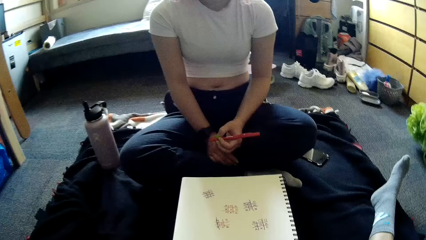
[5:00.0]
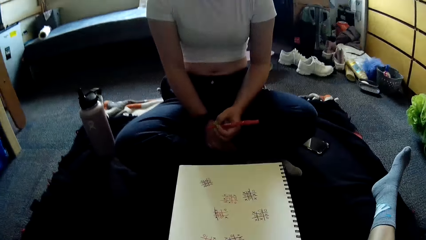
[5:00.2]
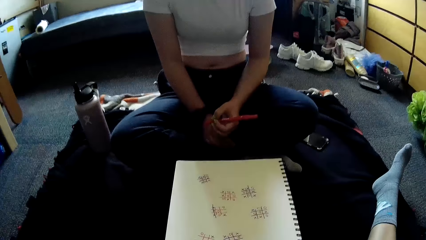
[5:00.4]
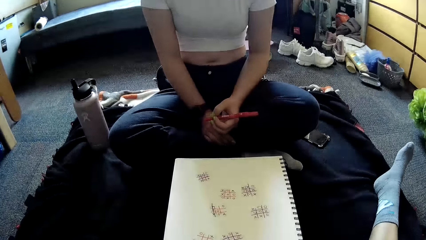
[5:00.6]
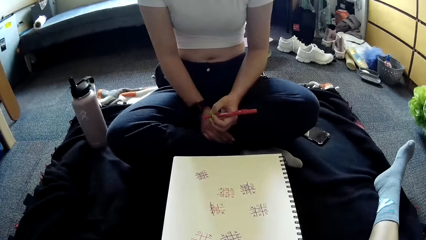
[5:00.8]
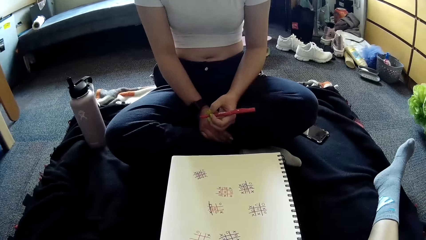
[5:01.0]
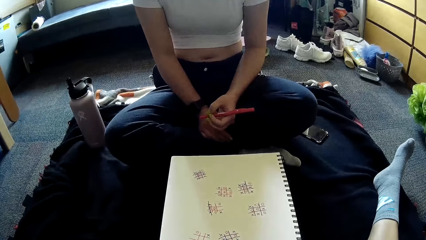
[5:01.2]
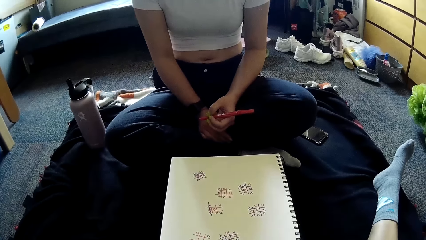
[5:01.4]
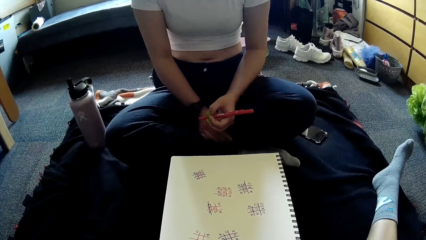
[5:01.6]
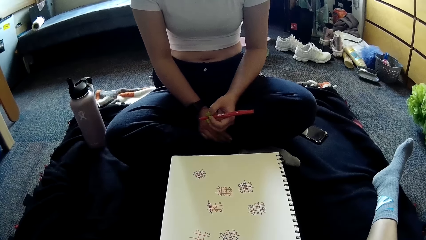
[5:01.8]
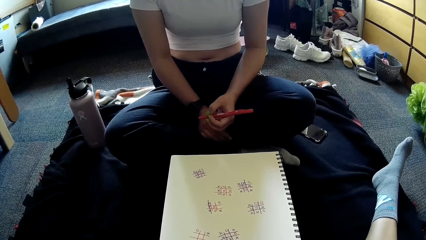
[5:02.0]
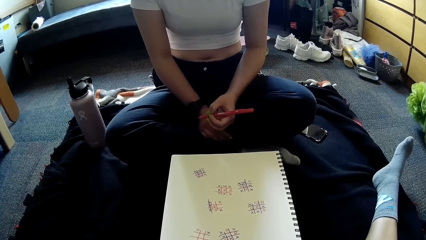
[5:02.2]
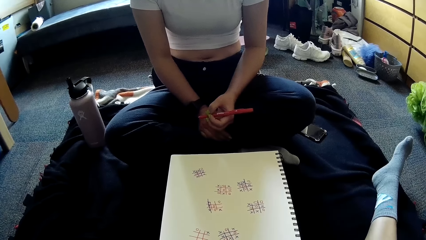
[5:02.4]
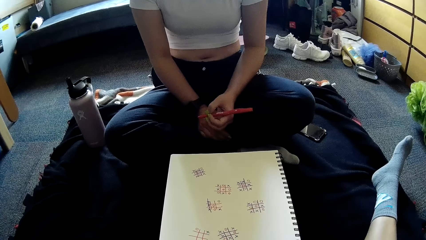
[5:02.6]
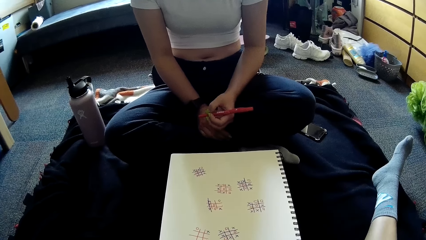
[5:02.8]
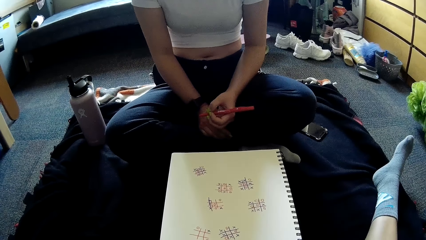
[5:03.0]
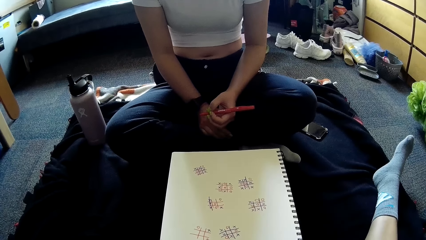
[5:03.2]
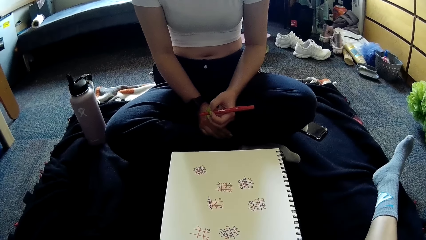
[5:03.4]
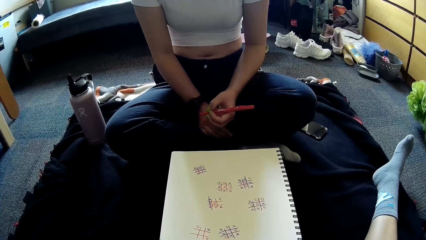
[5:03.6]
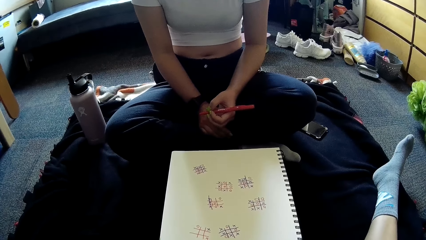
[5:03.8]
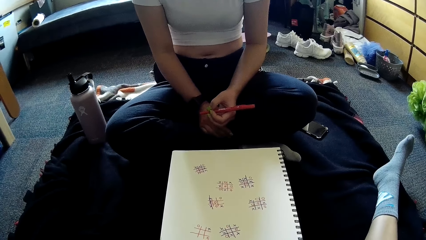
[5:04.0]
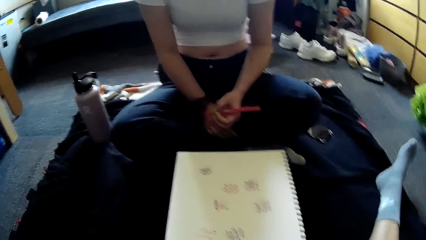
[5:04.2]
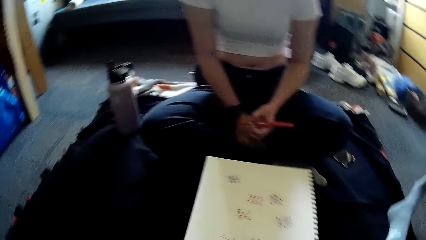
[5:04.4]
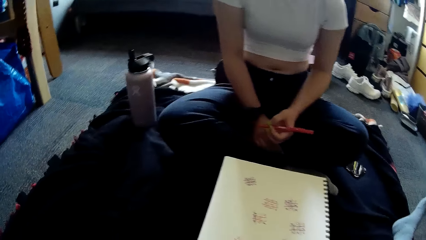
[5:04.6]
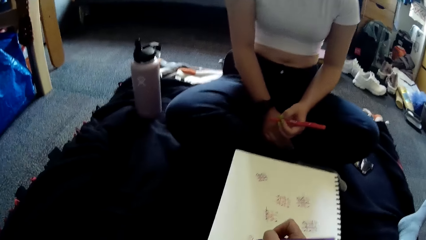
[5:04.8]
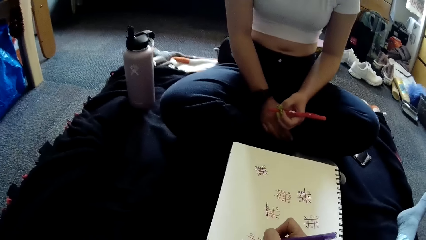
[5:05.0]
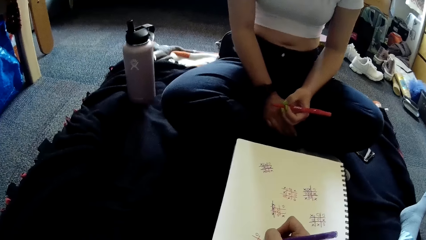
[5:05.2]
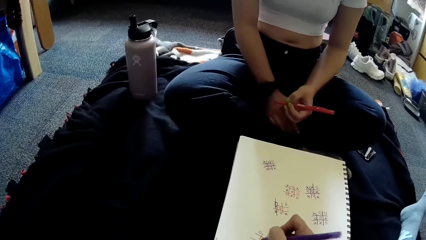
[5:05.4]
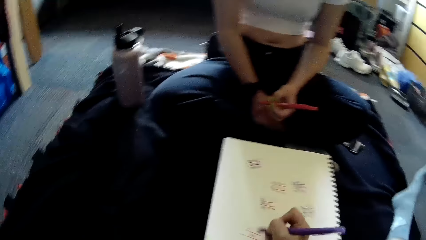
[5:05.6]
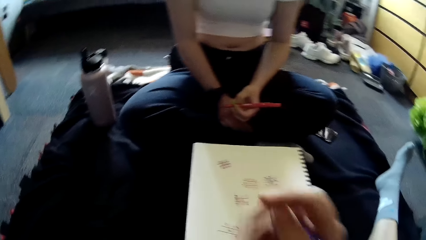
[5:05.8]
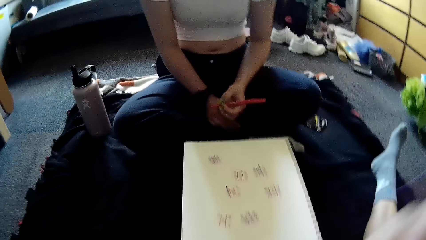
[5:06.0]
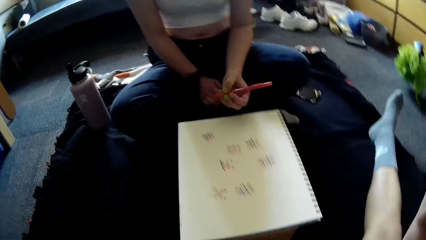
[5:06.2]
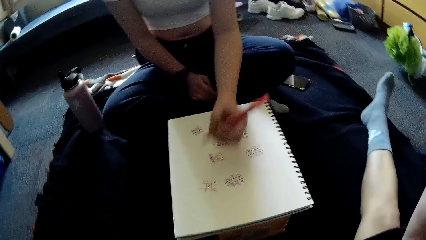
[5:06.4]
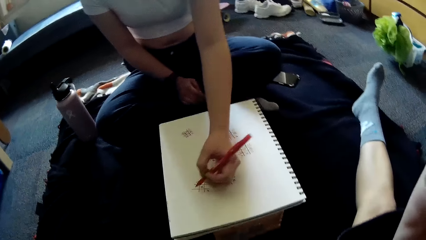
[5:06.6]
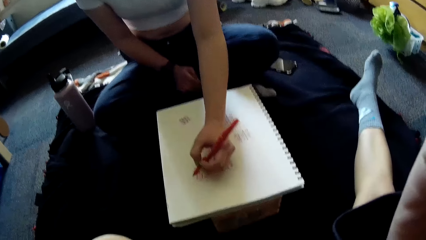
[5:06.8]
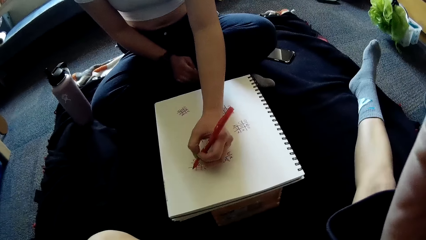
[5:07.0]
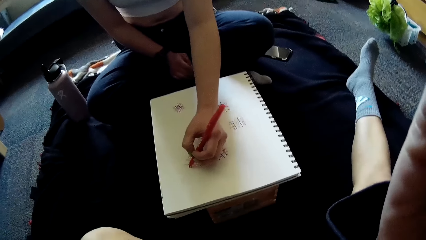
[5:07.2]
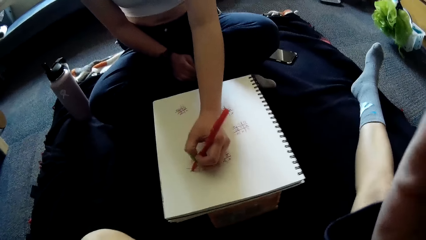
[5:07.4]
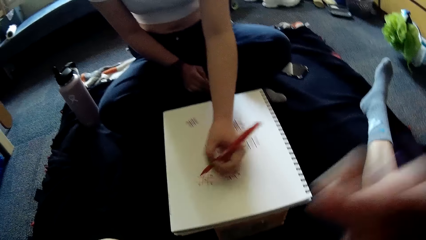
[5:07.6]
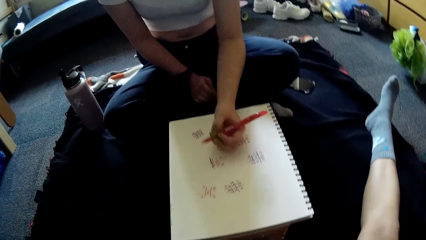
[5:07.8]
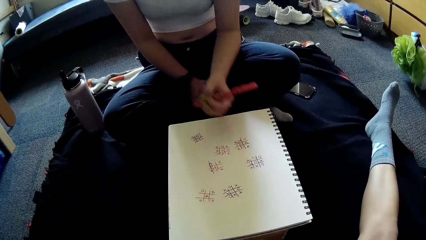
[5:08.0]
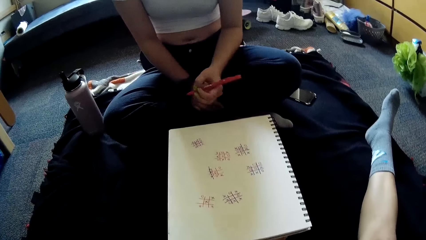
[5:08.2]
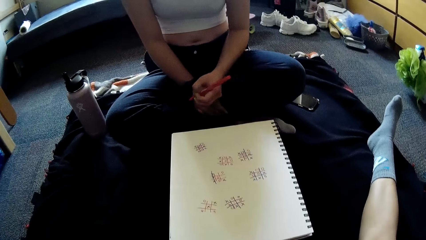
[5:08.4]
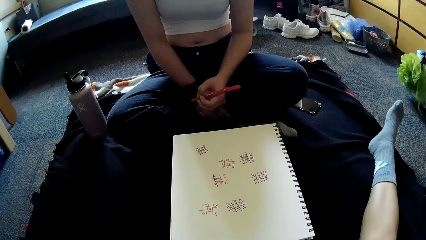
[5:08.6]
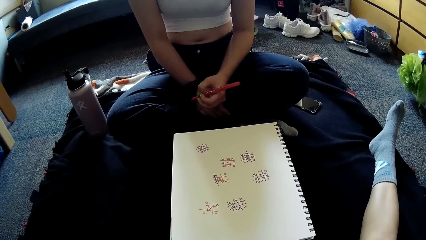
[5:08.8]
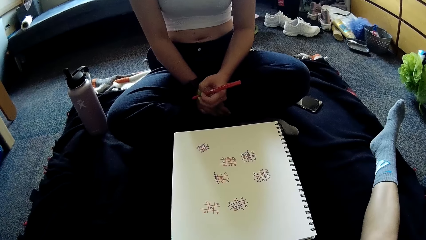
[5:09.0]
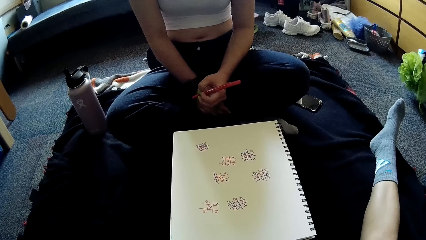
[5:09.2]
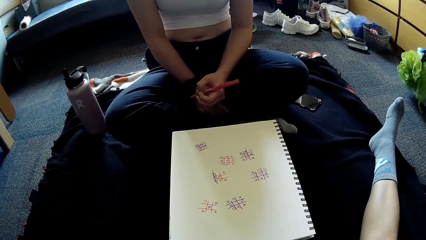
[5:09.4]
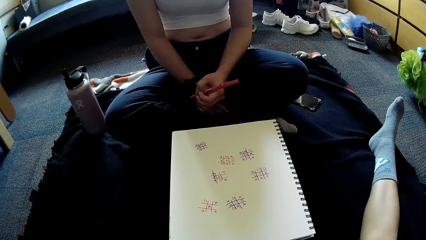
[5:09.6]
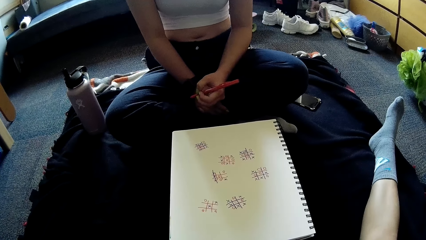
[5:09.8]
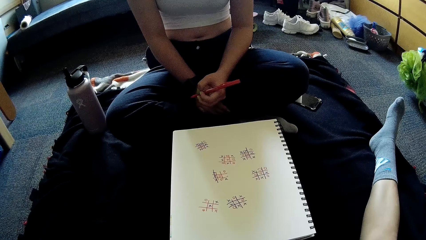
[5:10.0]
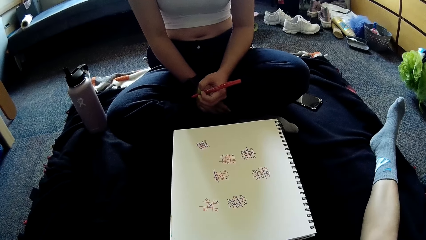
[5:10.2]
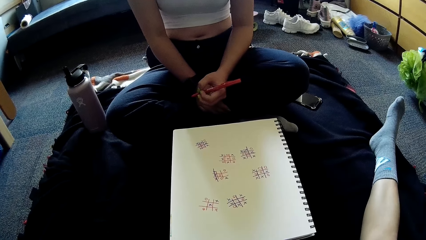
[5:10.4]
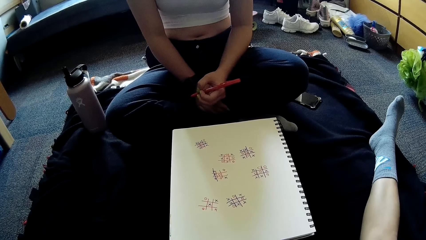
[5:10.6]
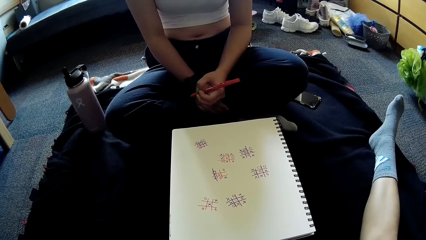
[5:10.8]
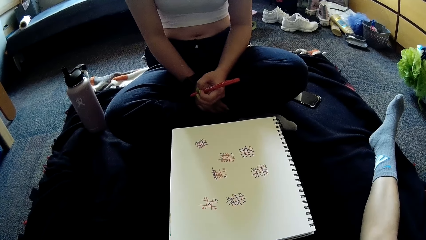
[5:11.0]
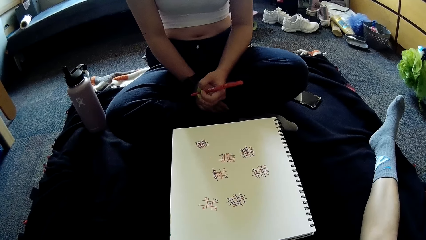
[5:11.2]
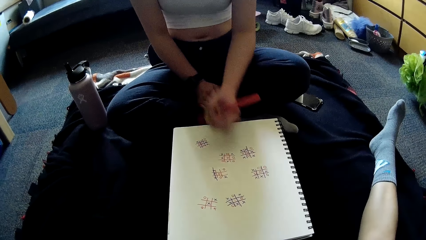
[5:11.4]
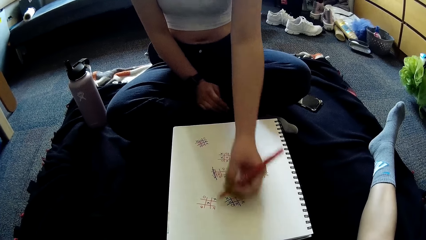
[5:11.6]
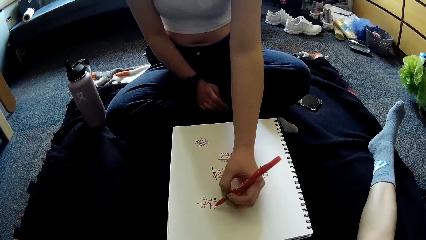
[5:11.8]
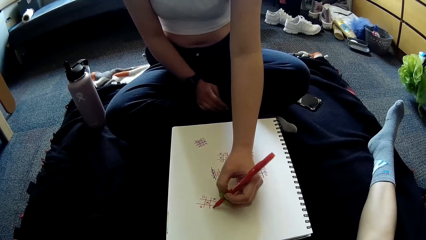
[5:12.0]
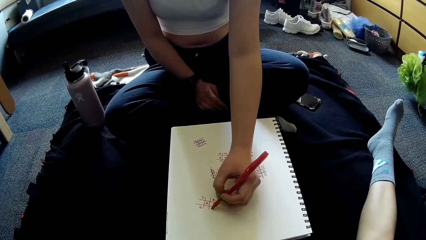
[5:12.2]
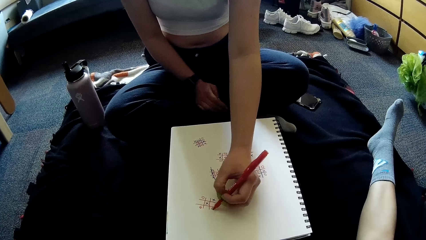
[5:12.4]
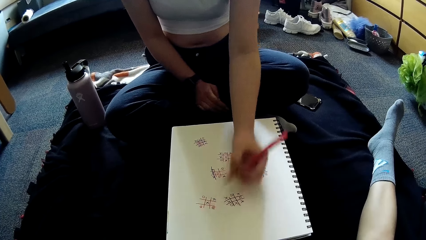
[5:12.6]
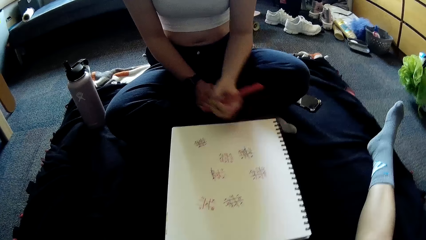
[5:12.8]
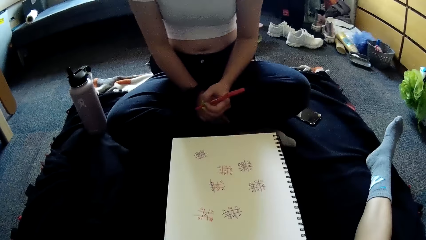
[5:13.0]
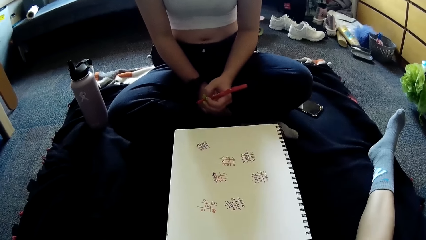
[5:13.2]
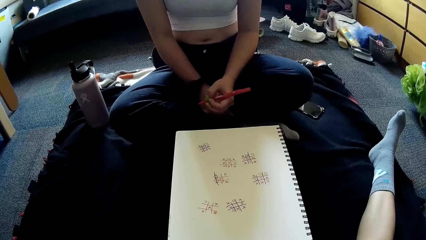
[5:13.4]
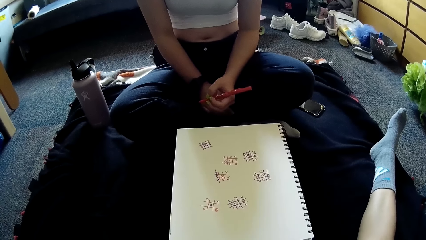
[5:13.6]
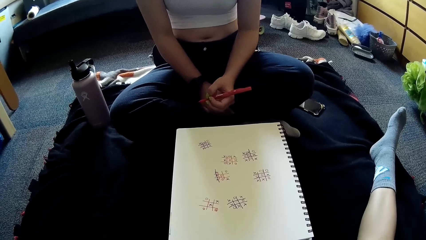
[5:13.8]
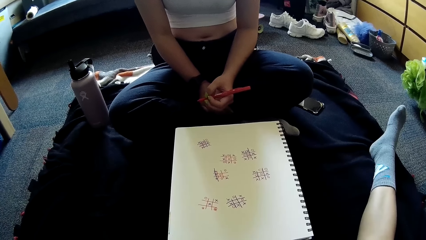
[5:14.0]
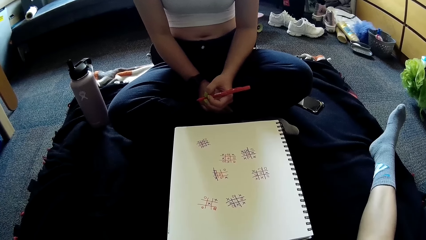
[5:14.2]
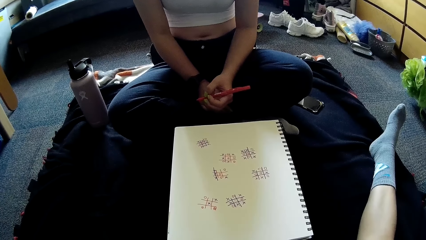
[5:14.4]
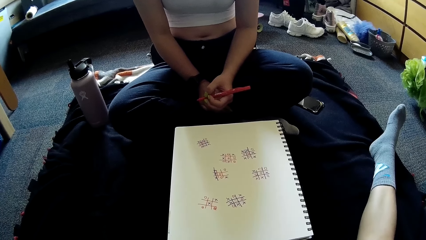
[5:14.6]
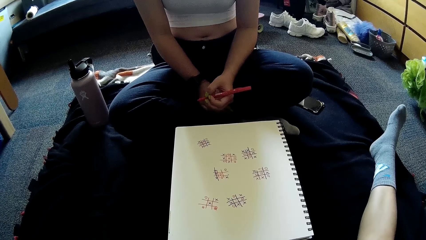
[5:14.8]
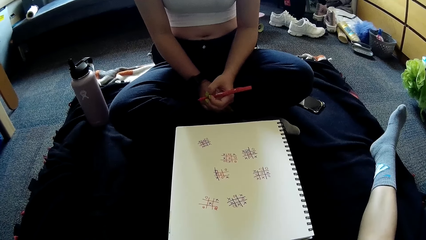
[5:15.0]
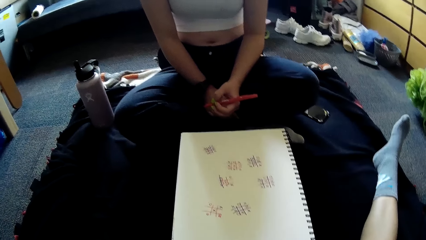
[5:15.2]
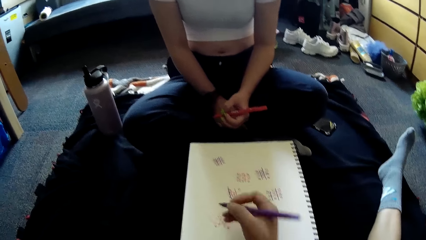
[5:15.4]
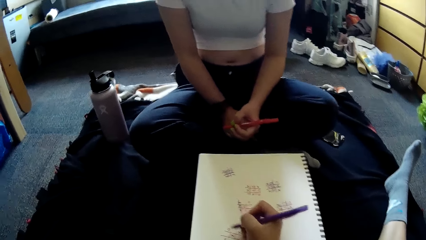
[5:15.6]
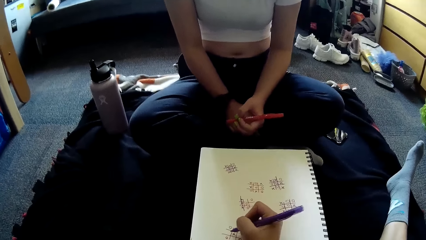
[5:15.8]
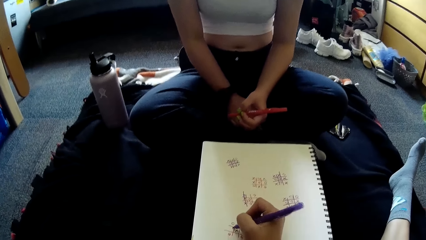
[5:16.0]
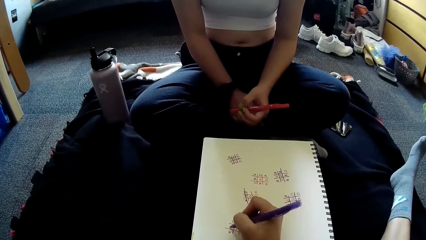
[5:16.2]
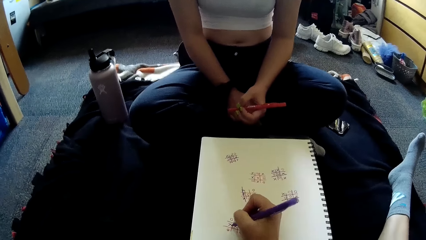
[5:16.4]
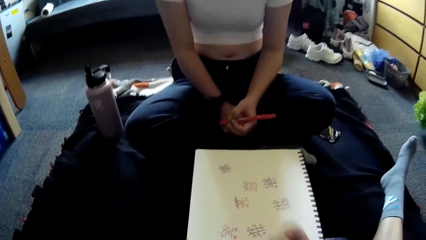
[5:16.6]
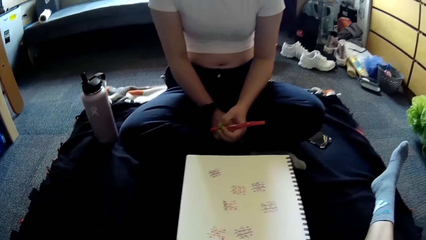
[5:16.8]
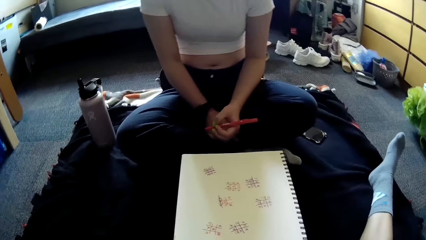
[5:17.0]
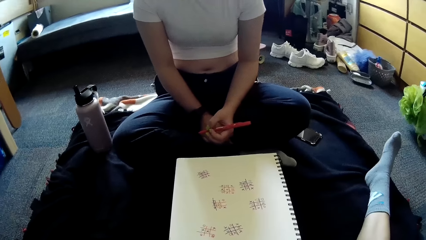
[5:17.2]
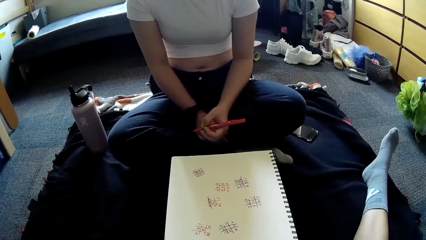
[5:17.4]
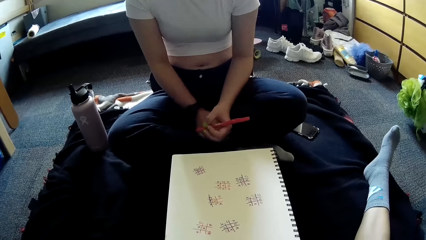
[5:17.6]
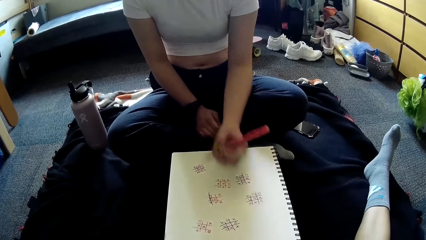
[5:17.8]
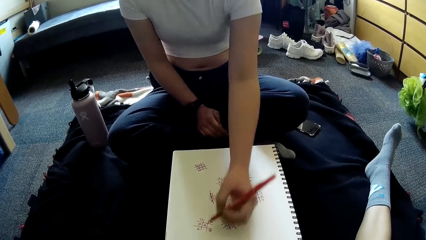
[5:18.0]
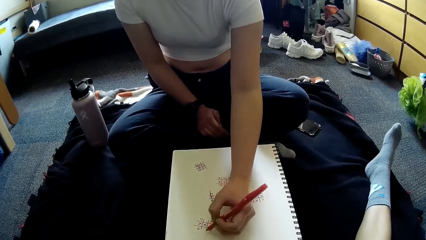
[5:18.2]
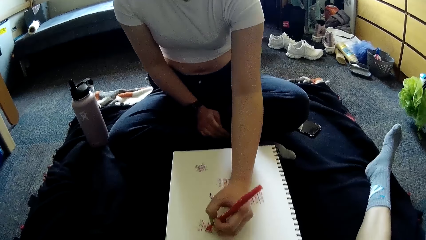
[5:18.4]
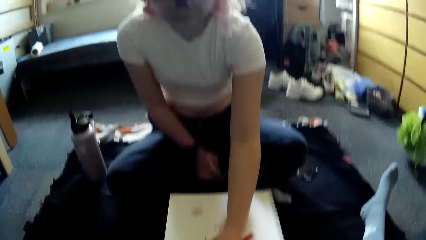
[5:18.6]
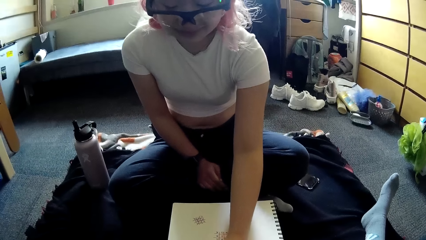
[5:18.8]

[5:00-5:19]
The woman laughs and writes on the paper. She looks on the paper. The camera wearer looks on the paper. She writes in the book with the pen in her right hand. The woman writes in the book with the pen in her left hand. The camera wearer looks on the paper. The woman looks on the paper. She writes in the book with the pen in her left hand. The camera wearer looks on the paper. The woman looks on the paper. The camera wearer writes in the book with the pen in her right hand. The woman writes in the book with the pen in her left hand.
